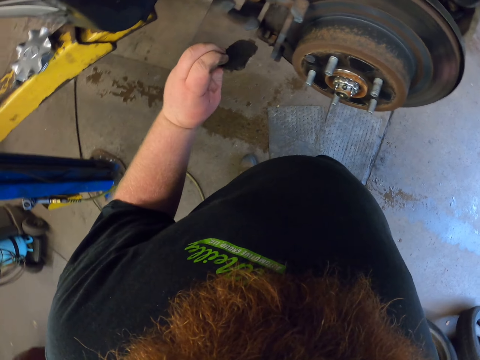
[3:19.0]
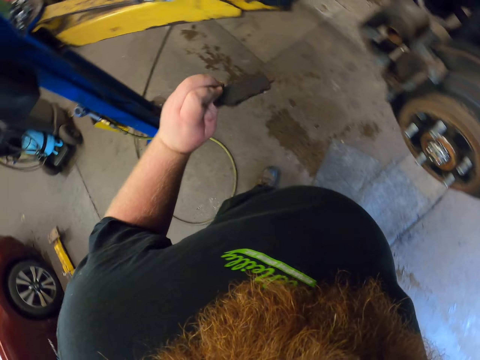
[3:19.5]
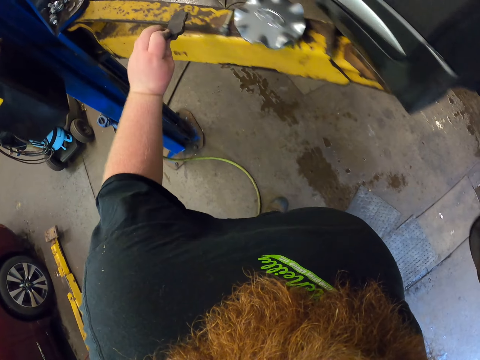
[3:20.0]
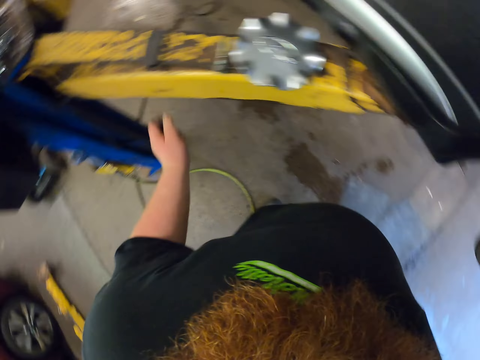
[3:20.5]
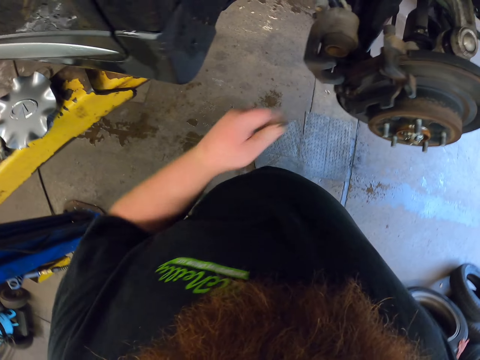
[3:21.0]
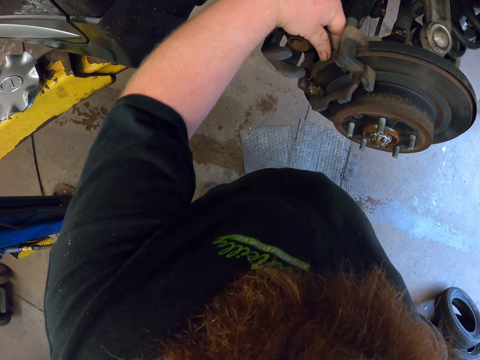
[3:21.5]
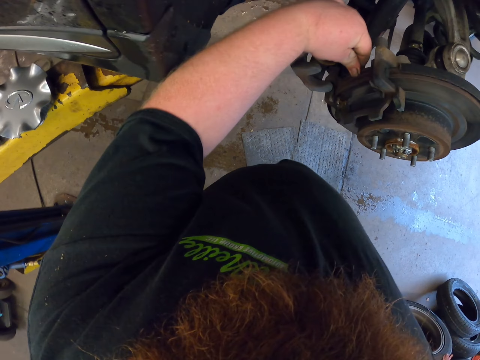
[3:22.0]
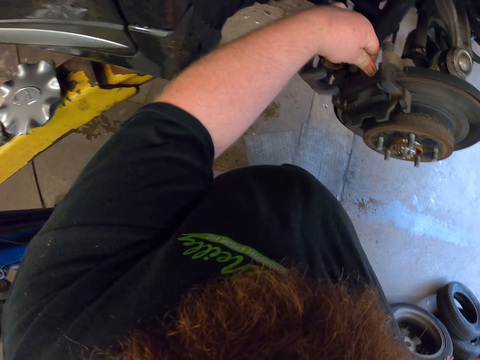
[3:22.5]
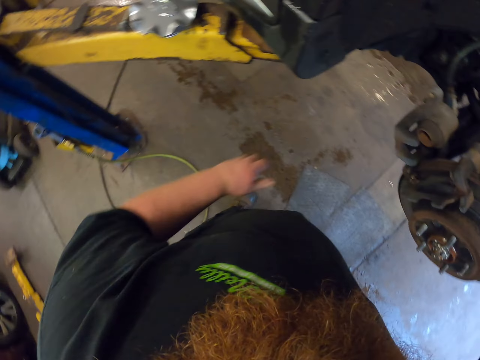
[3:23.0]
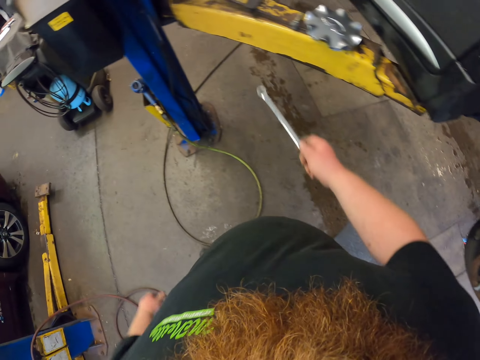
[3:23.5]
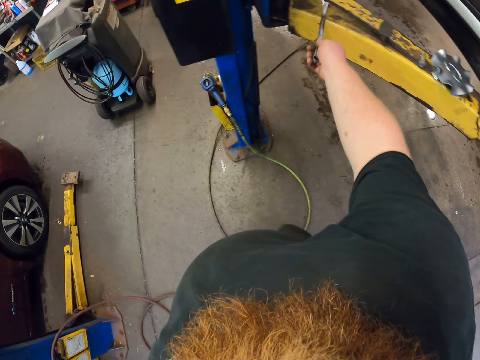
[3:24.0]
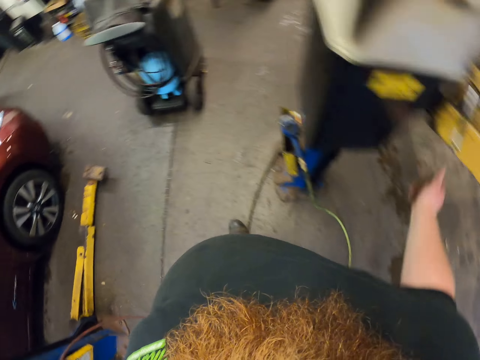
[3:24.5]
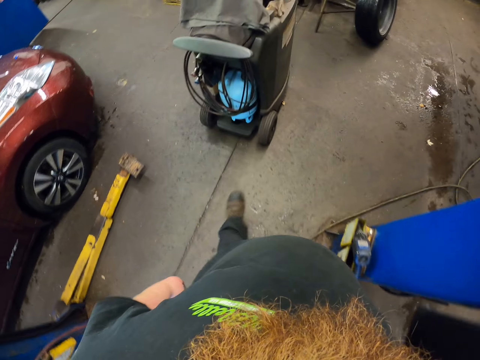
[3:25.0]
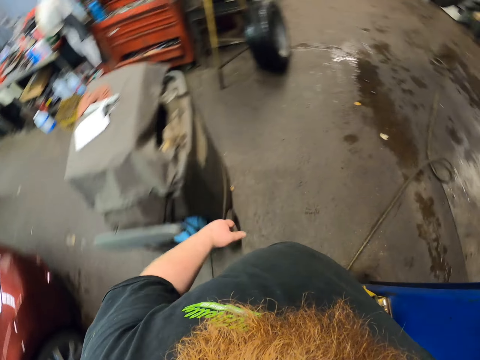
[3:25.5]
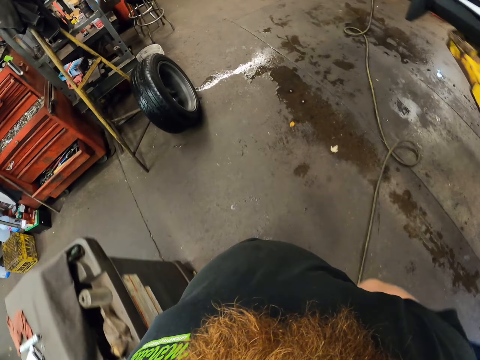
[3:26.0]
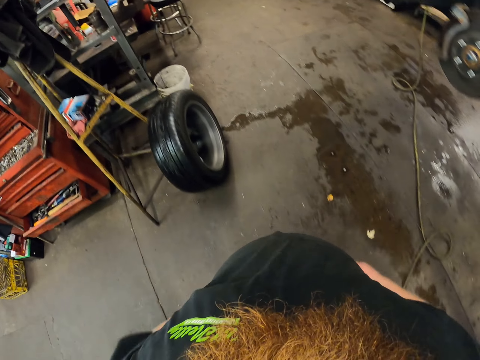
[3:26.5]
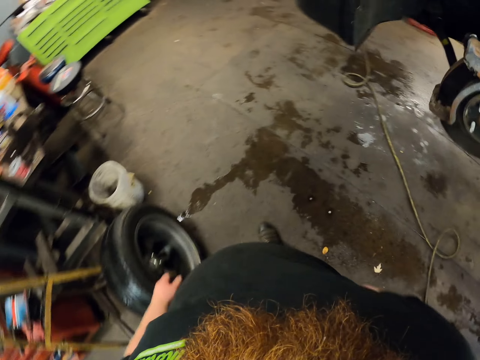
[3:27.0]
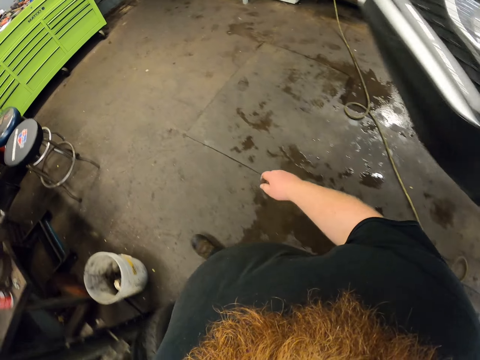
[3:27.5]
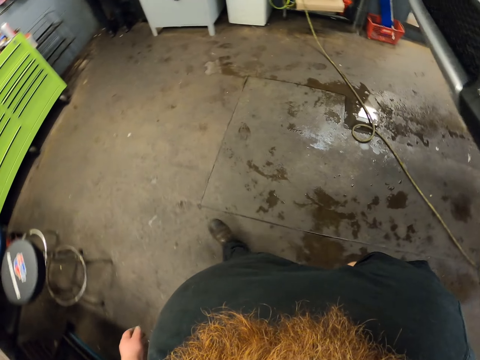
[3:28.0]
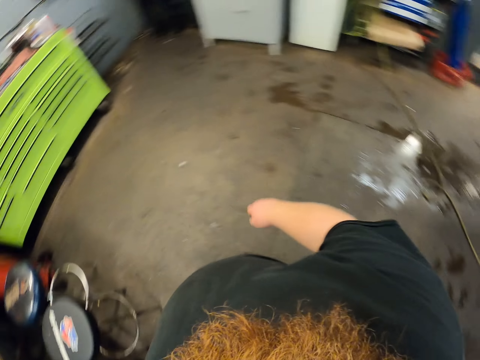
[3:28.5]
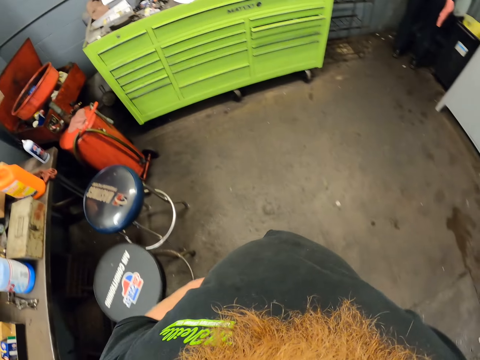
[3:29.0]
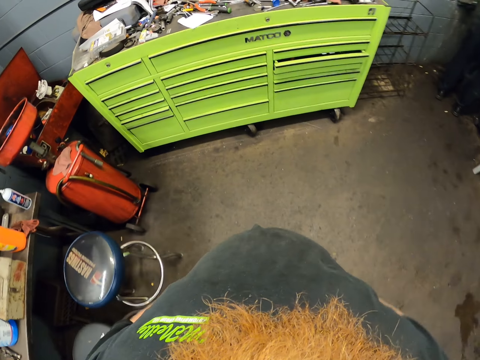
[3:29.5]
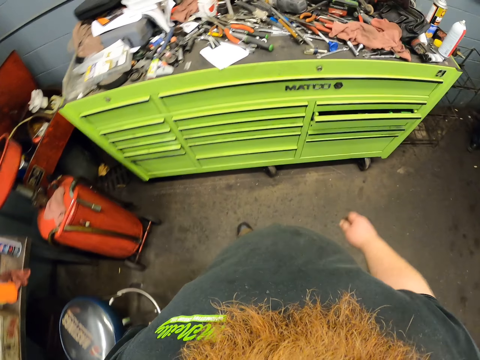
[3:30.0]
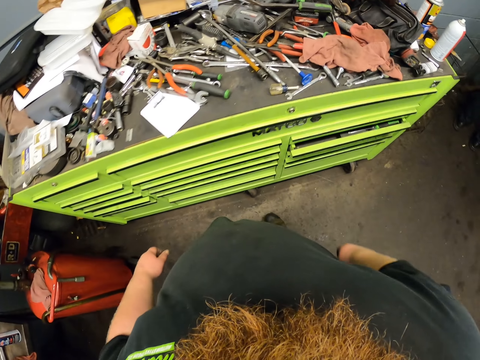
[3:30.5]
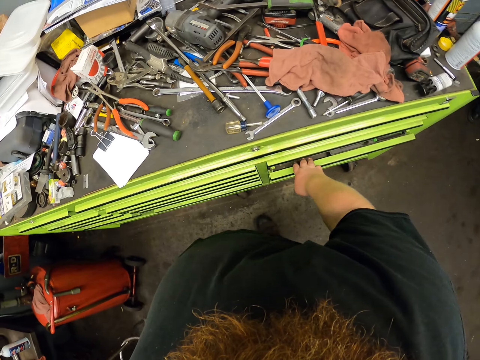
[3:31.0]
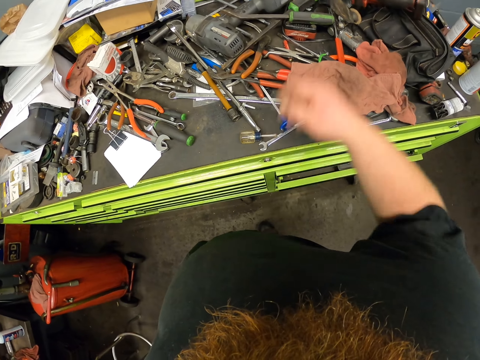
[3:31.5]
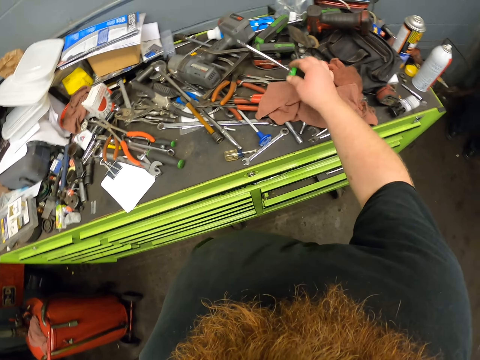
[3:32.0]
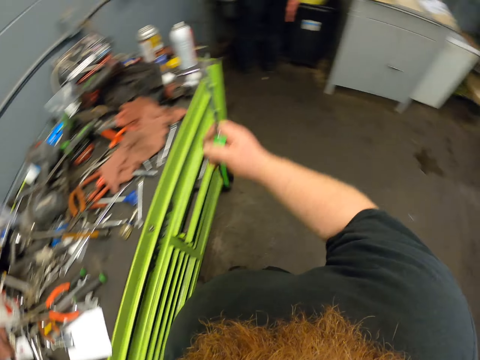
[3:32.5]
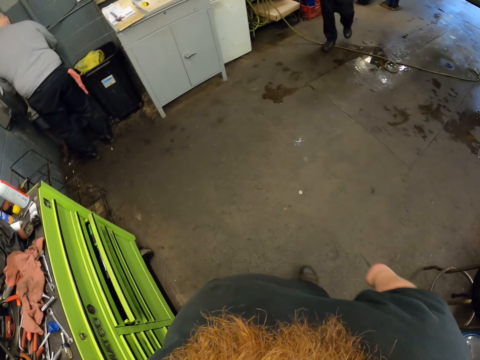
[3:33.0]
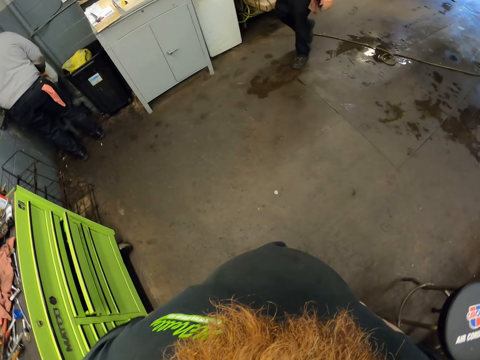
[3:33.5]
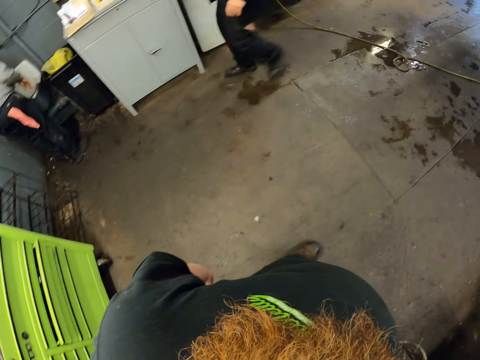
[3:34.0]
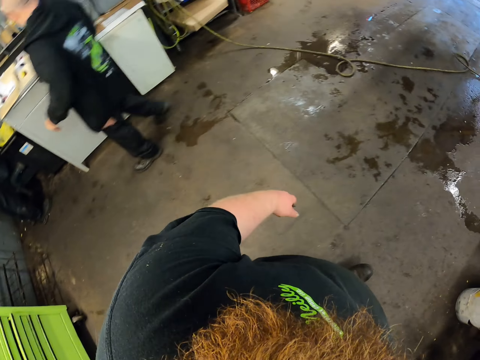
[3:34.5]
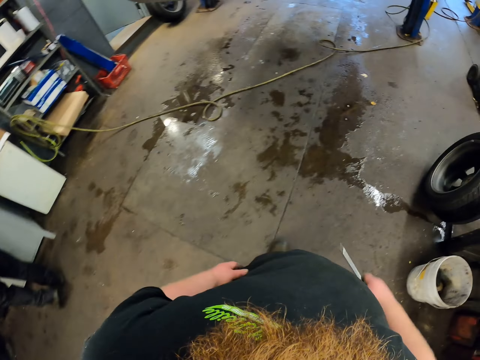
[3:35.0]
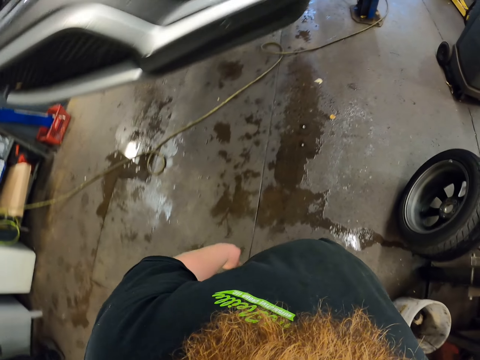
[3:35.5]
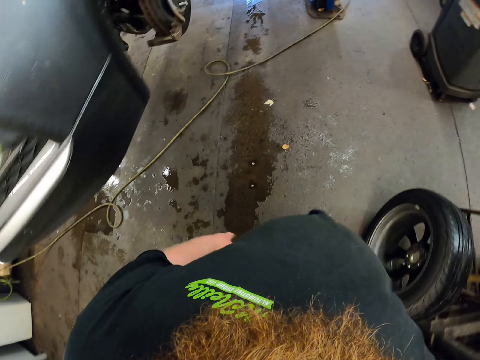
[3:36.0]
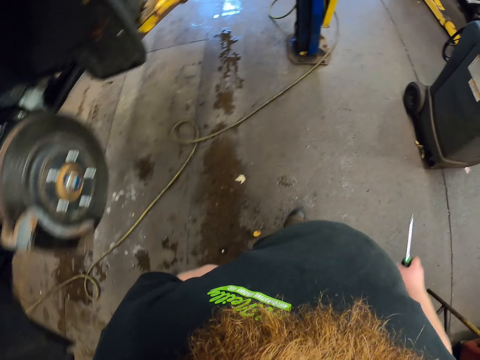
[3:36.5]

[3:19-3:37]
The camera wearer removes something. They put something on the truck or table. They touch something. They put the double ended spanner on the truck. They walk around the garage. They hold the drawer and pick up a screwdriver. They walk around the garage. A man walks around the garage.

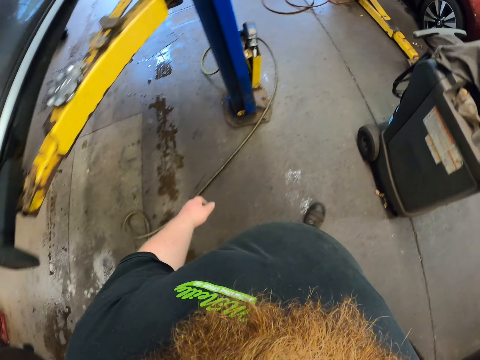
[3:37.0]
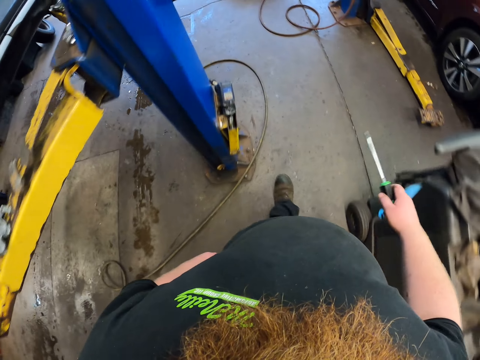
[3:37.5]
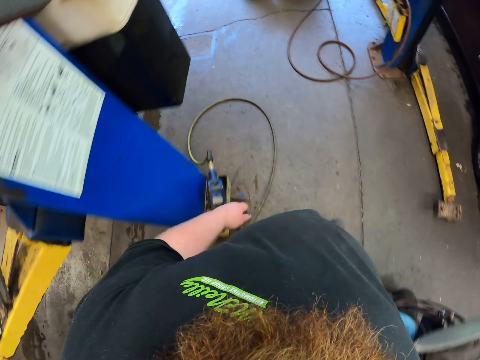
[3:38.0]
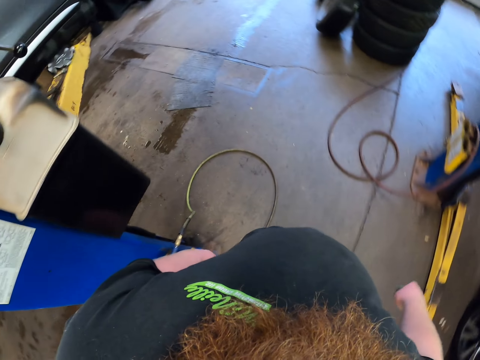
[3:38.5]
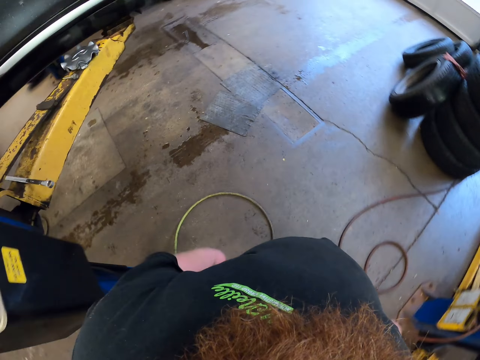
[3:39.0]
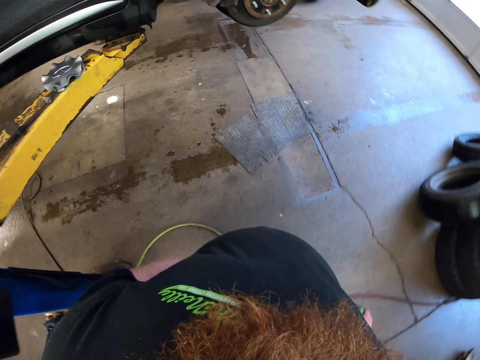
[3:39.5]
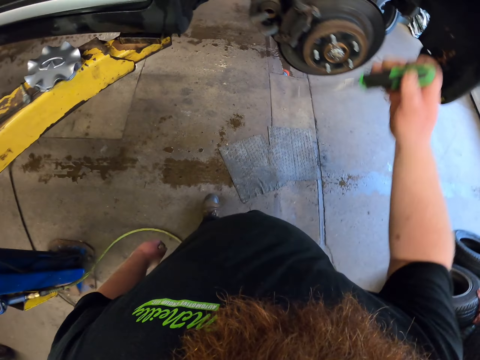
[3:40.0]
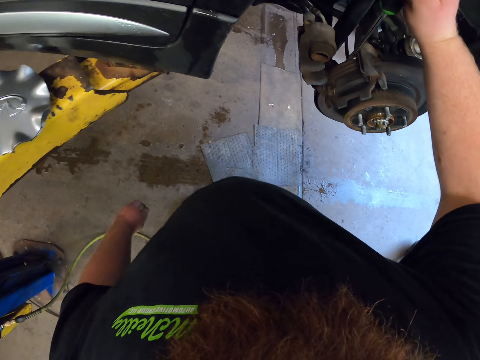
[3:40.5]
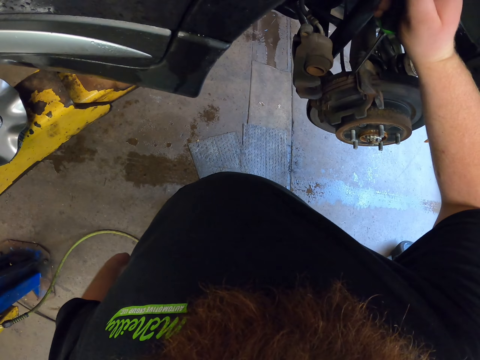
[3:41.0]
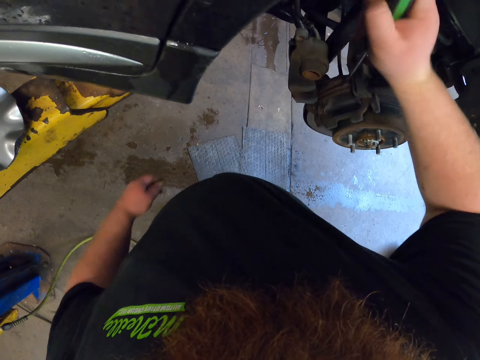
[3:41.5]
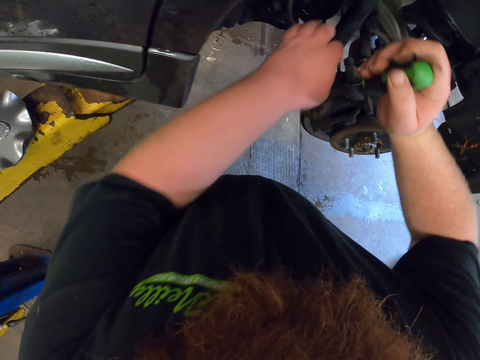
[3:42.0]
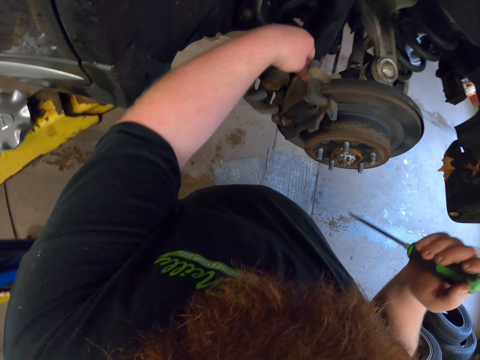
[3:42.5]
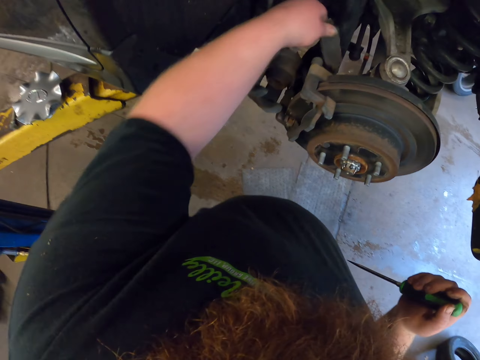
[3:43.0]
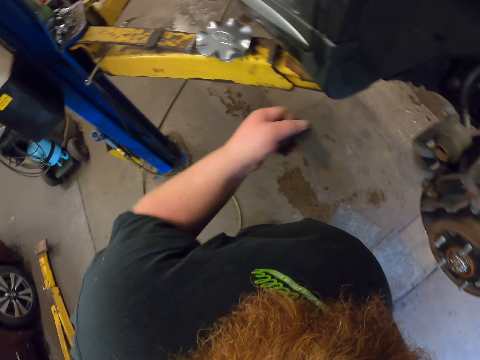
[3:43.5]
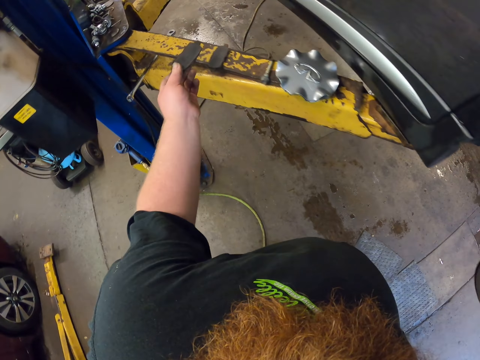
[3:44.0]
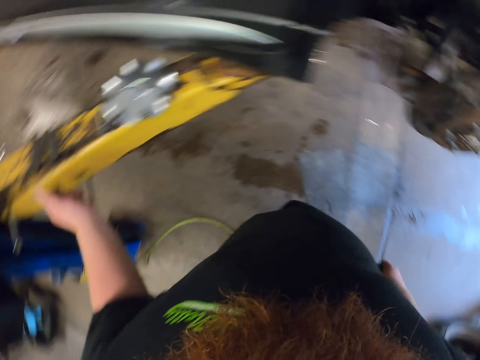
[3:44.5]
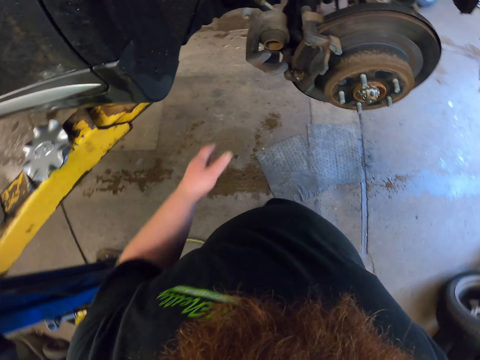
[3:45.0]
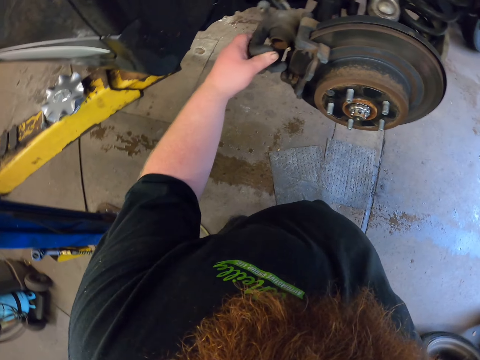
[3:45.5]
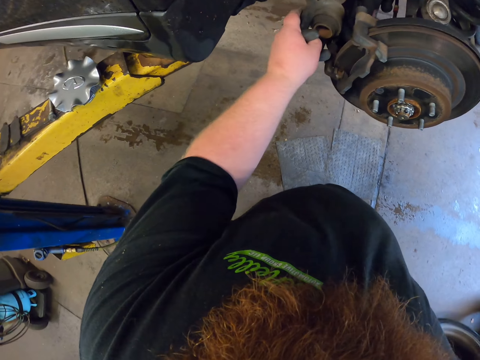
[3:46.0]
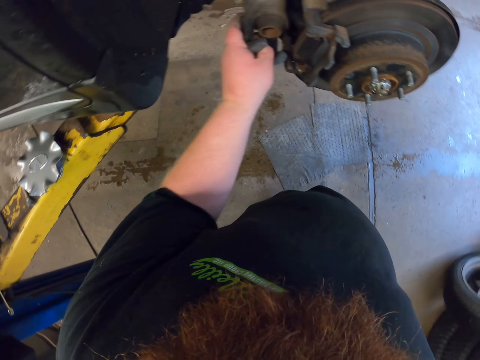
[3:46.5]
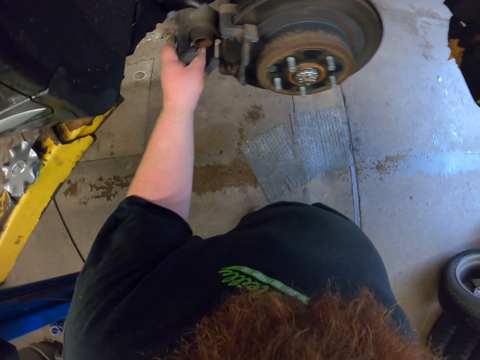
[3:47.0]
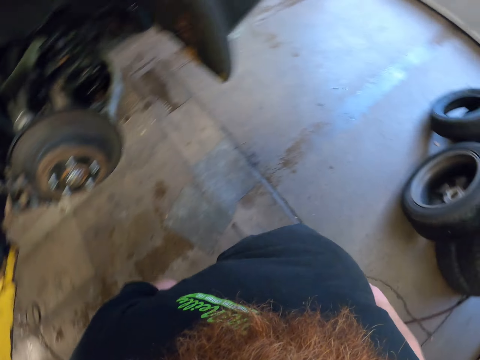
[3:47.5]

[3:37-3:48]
The camera wearer removes something with the screwdriver. They remove something from the truck. They put something on the truck. They hold something.
